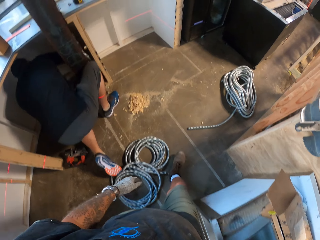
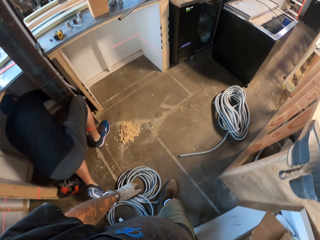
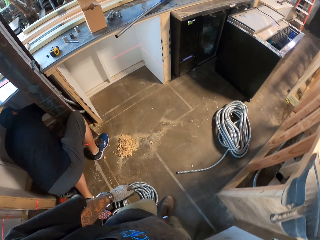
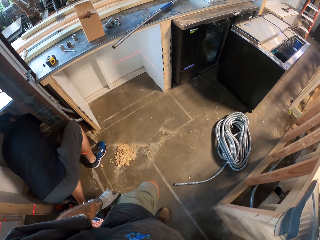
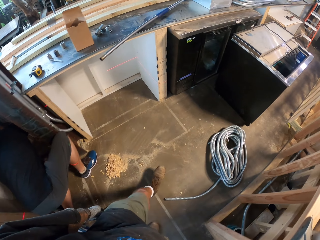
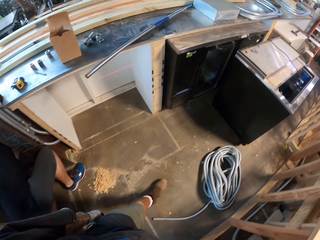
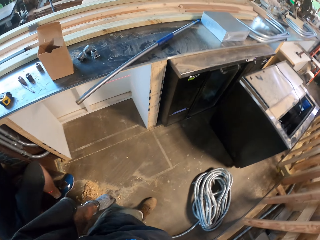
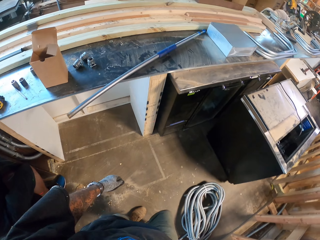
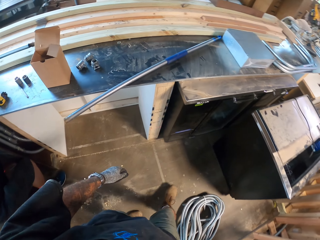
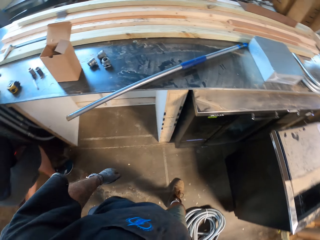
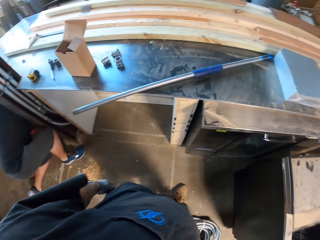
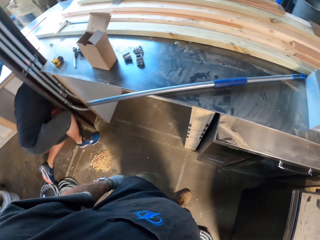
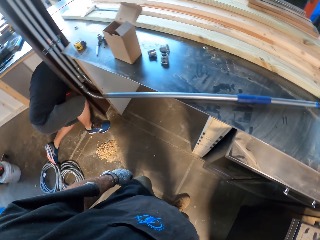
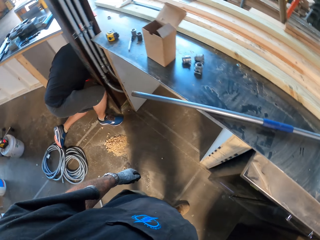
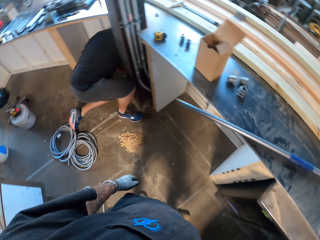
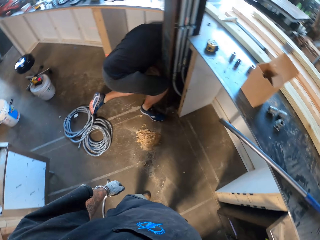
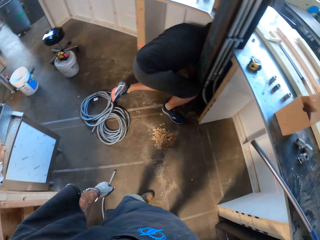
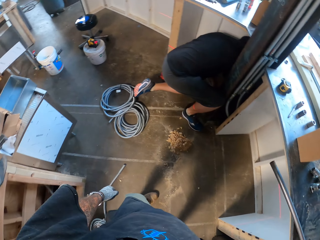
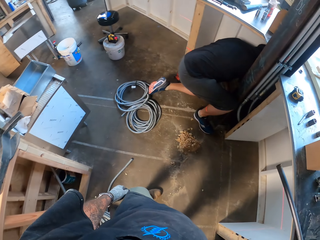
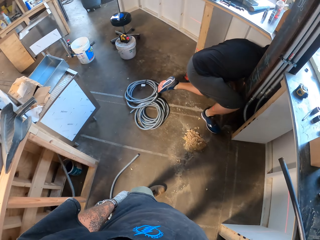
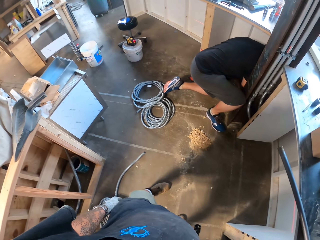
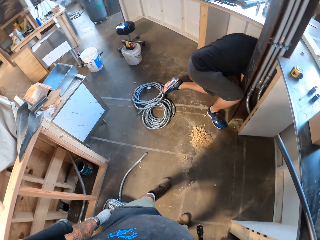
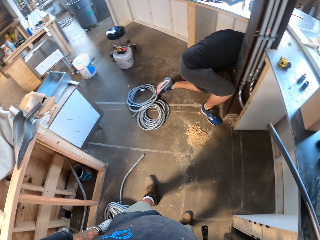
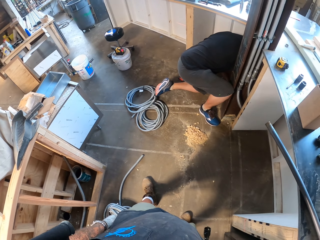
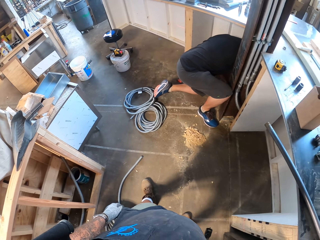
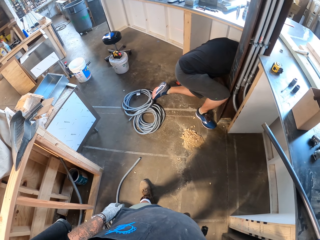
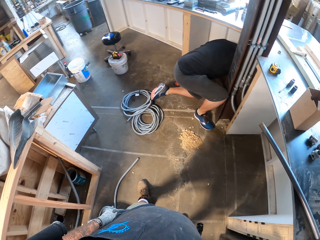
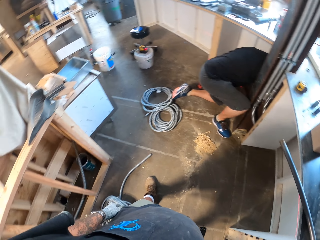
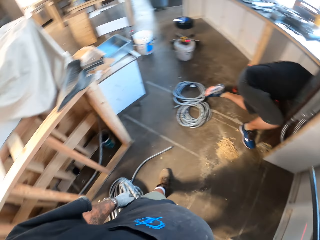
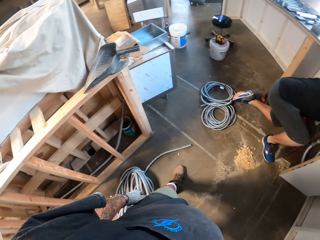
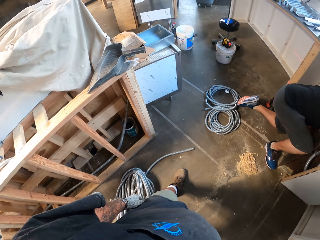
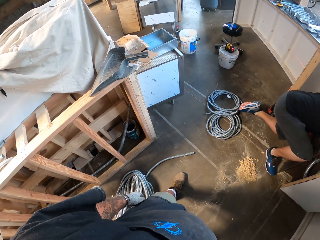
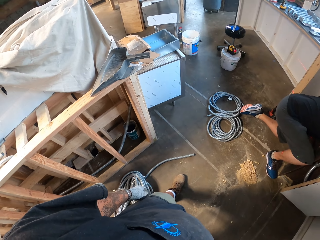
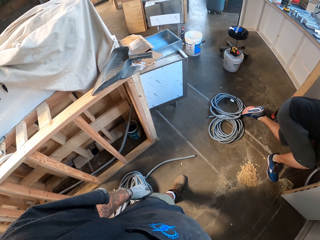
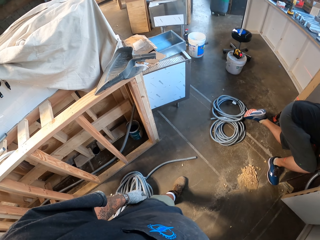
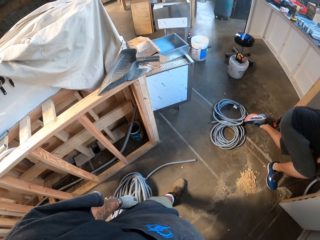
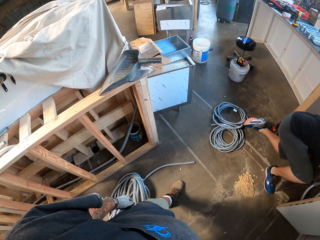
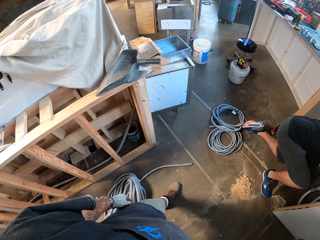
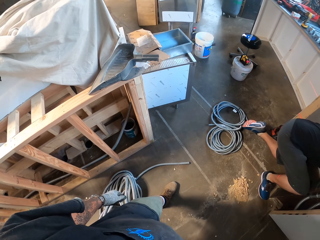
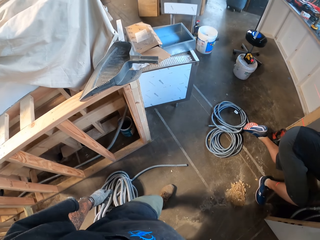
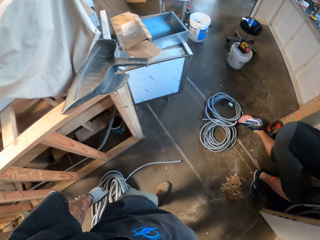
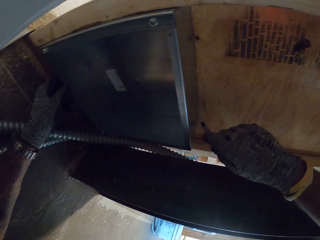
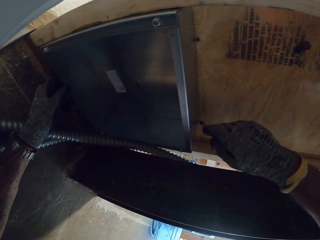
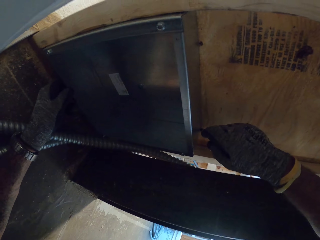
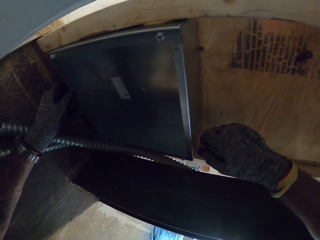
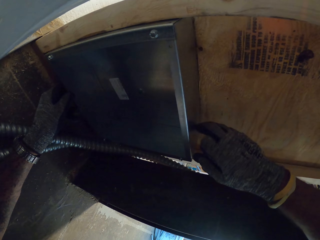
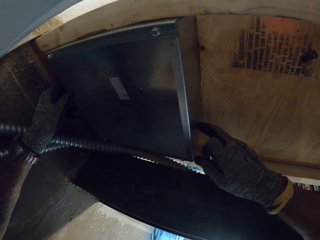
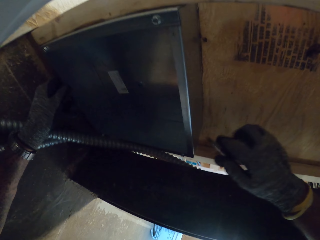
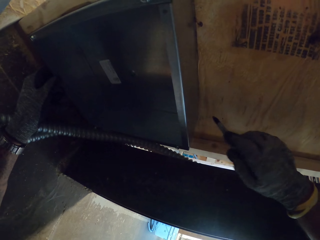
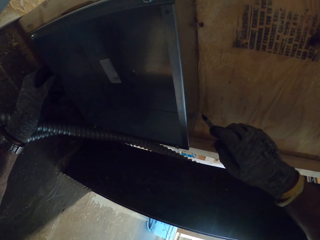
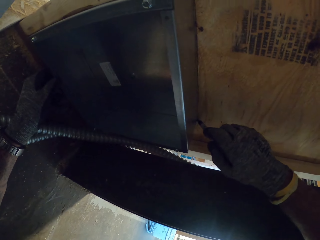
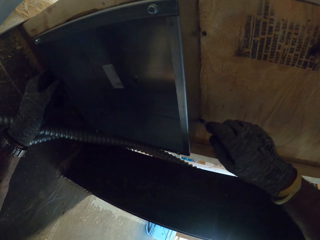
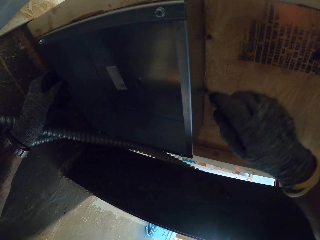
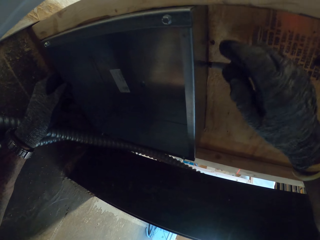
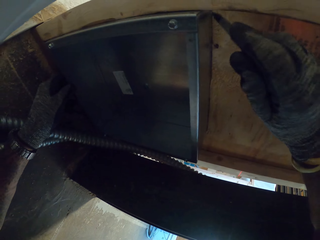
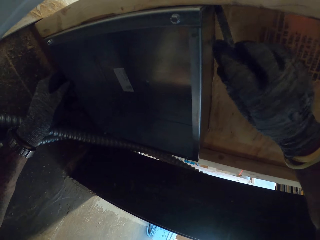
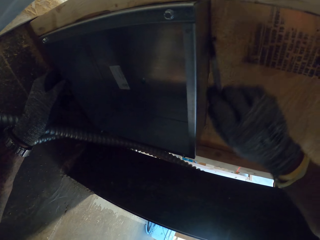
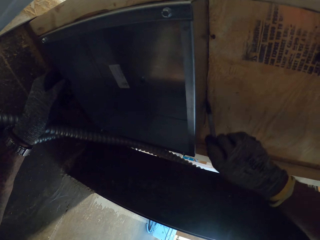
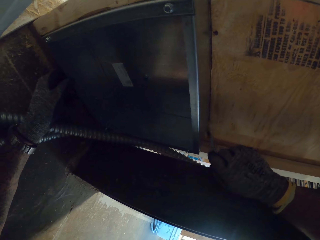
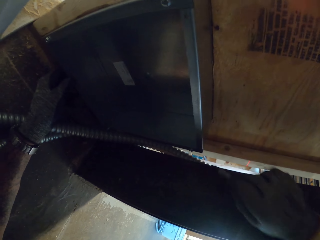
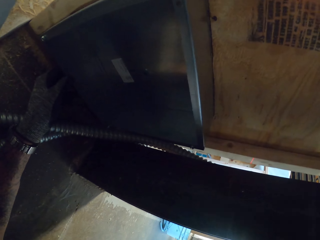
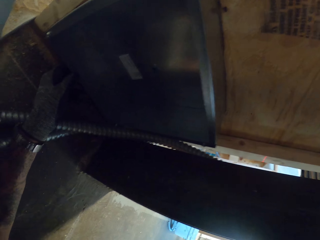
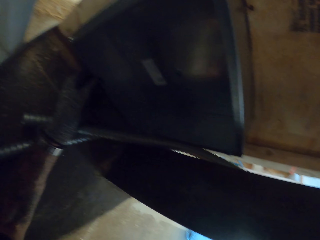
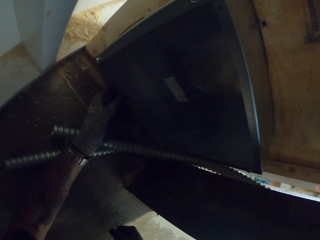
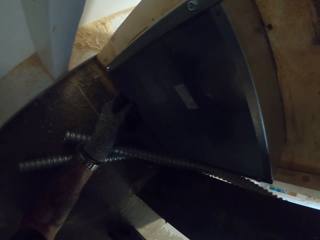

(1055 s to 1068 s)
The camera wearer walks around the workshop. They look at a man. The camera wearer looks around the workshop. They mark a box with a pen.

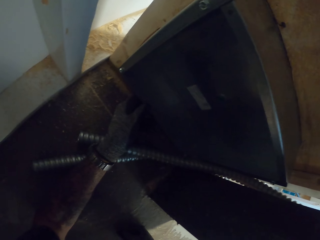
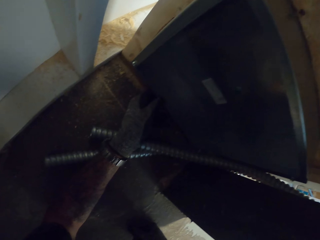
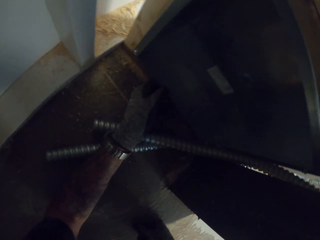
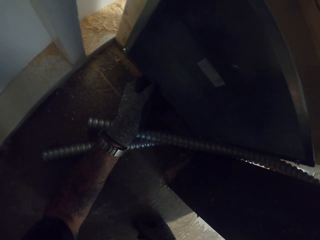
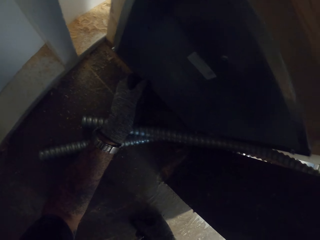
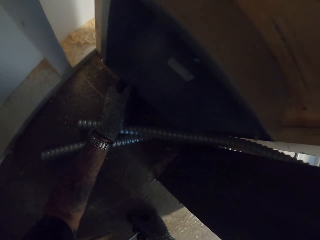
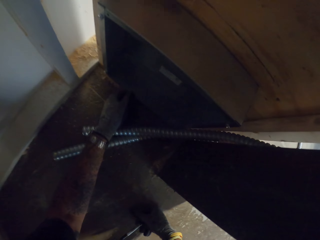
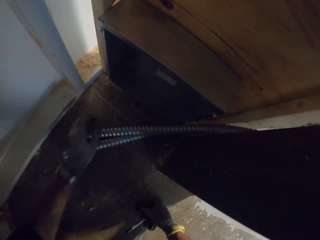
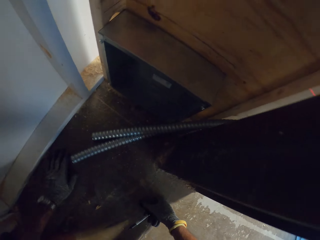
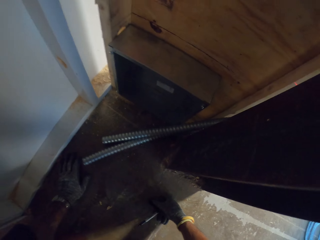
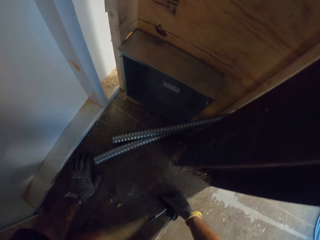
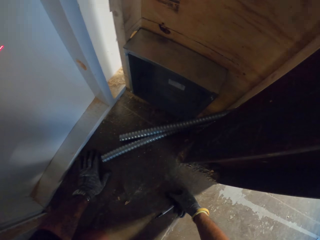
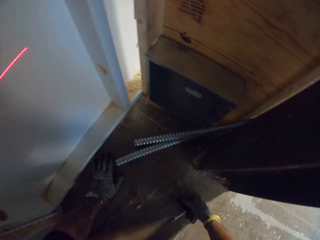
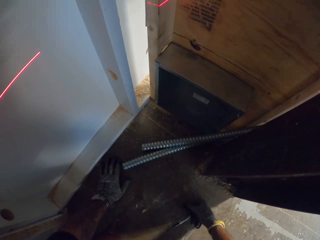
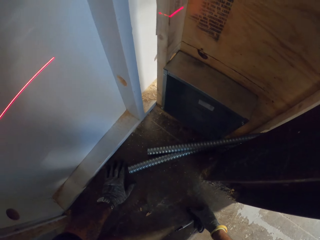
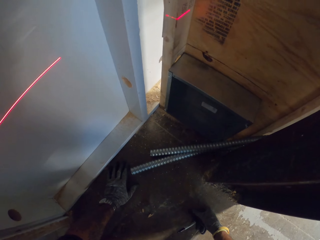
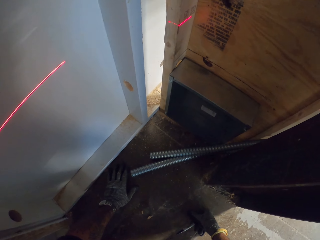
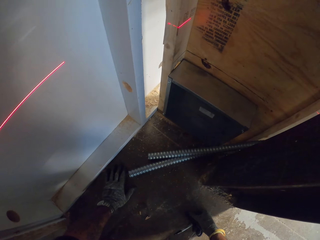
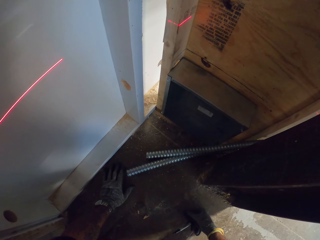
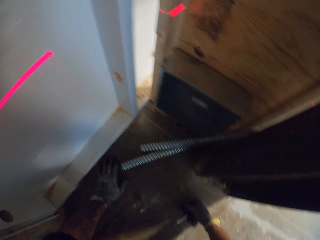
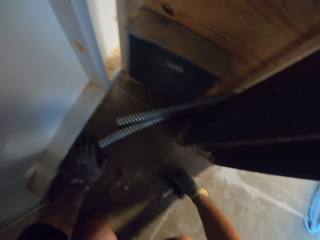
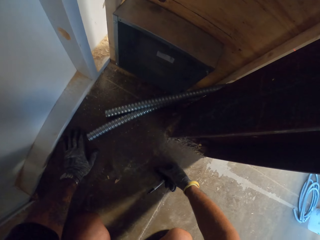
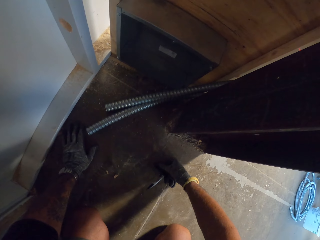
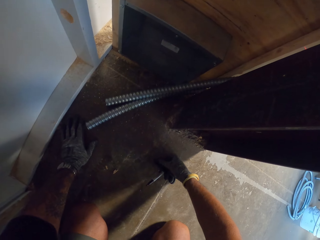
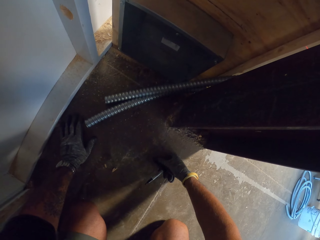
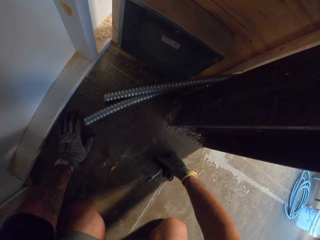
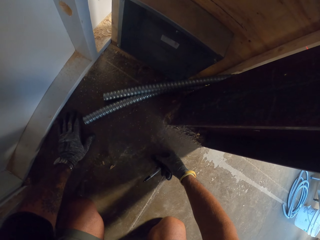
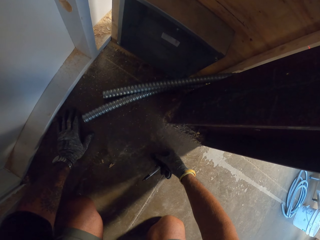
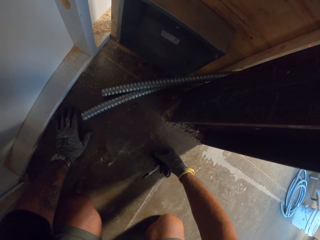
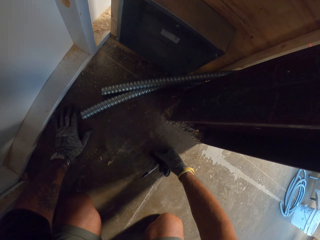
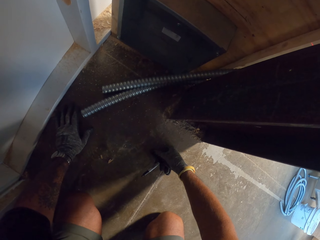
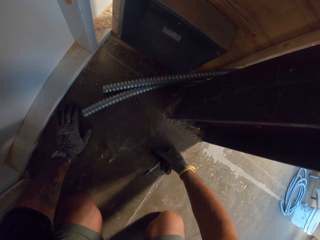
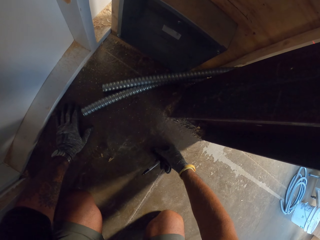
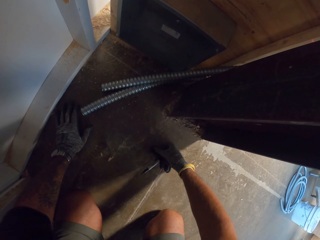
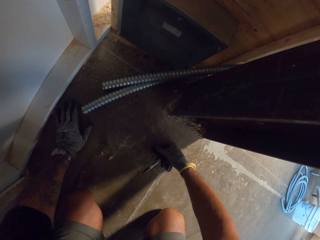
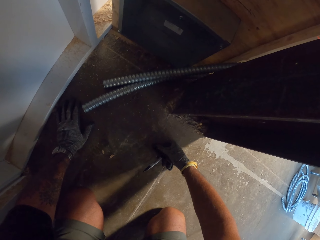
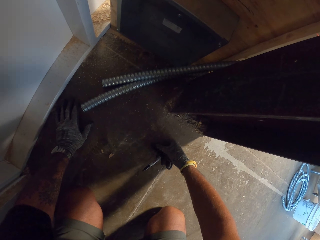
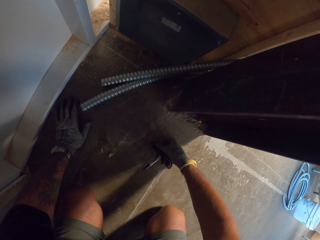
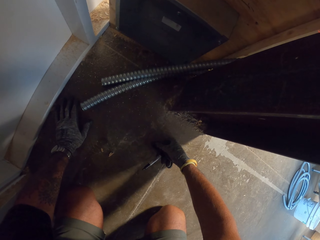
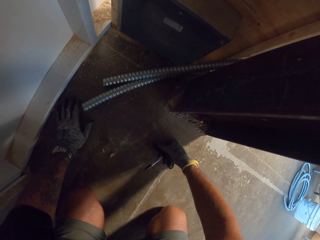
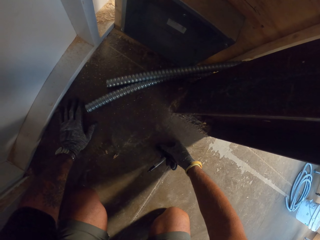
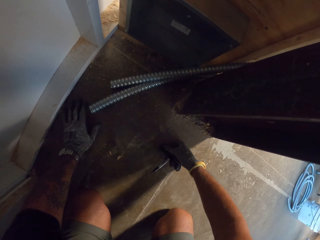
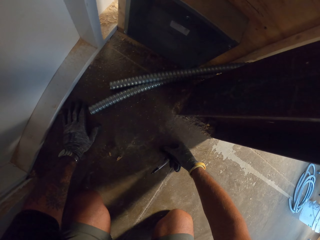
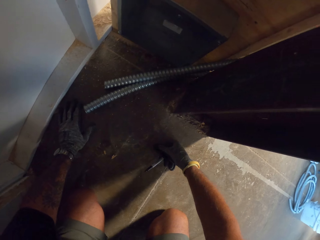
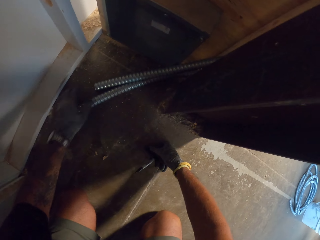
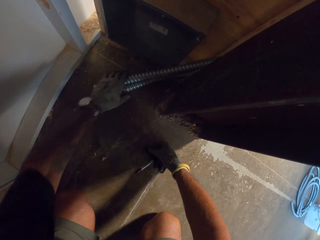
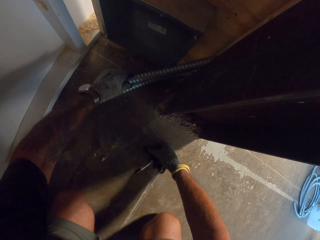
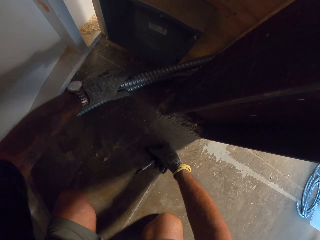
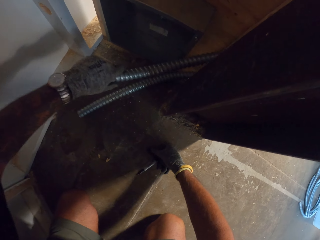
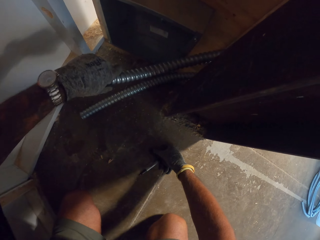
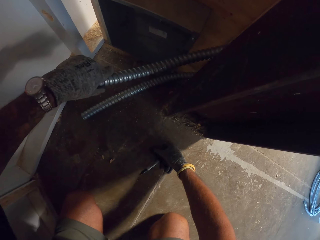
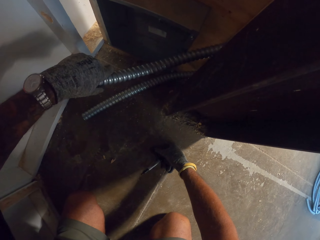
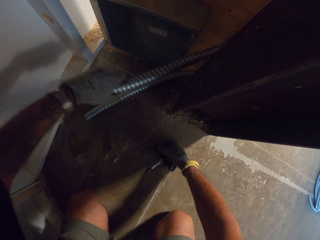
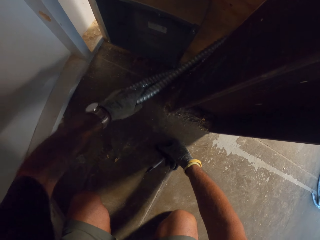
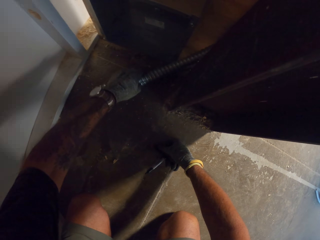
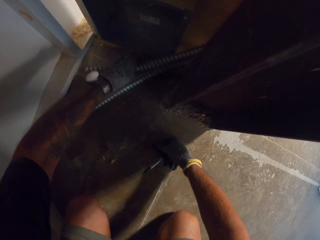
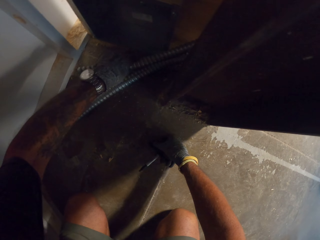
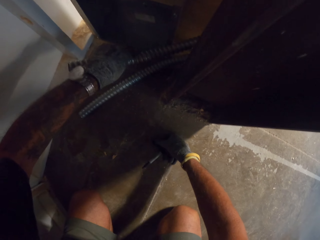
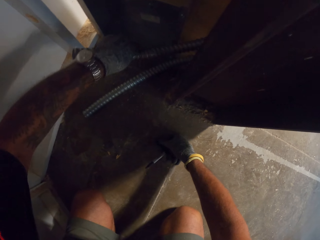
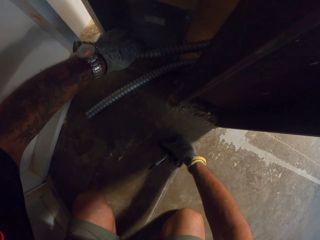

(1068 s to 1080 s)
The camera wearer puts the mark pen down. They look at the wall. They pull the pipe from the wall. They hold the pipe.
